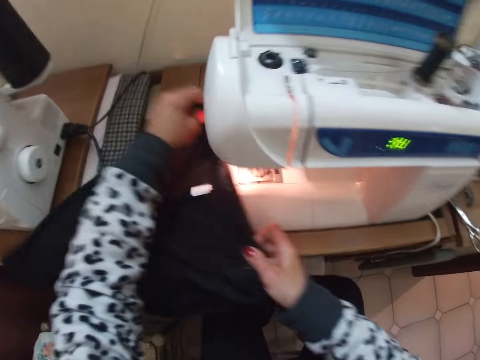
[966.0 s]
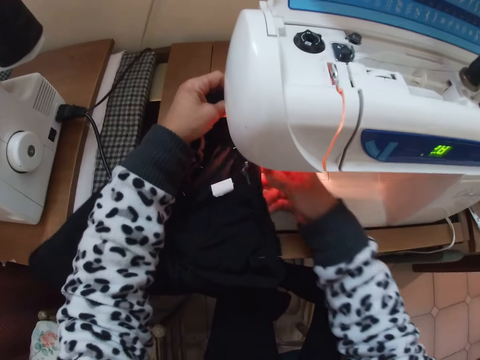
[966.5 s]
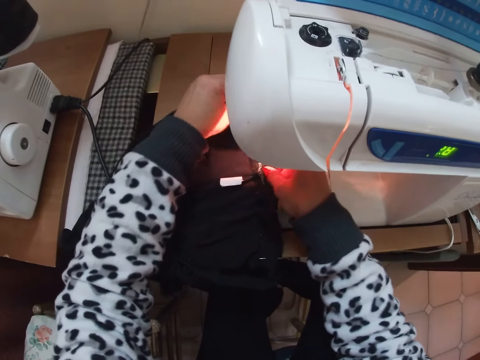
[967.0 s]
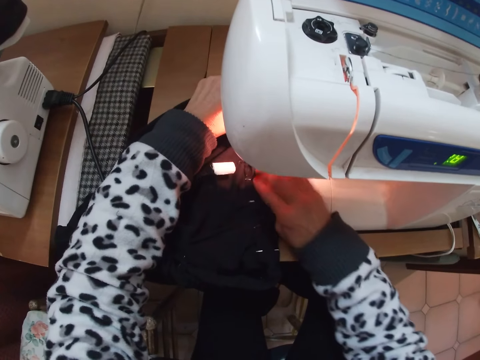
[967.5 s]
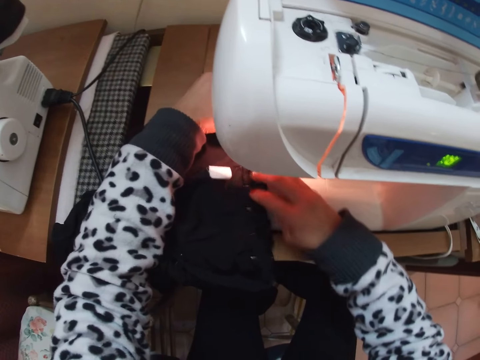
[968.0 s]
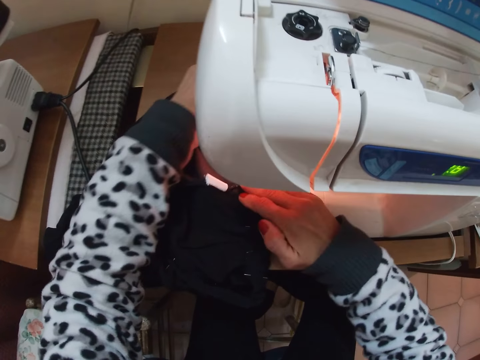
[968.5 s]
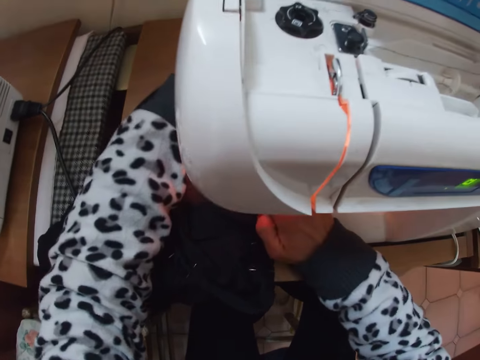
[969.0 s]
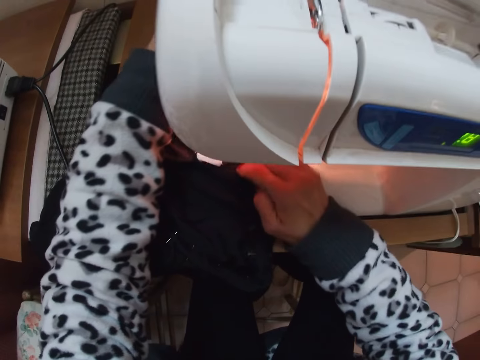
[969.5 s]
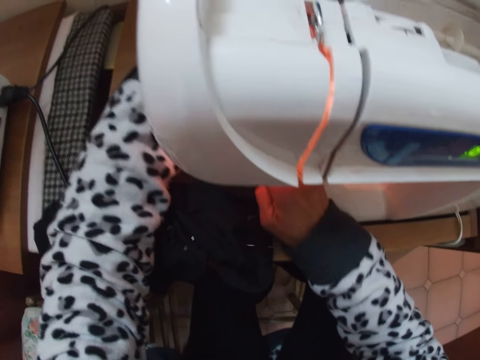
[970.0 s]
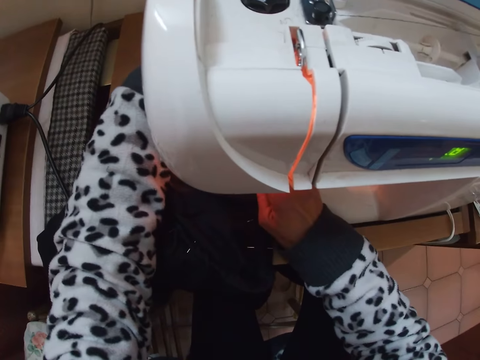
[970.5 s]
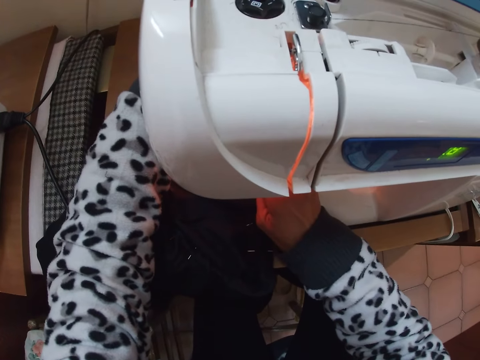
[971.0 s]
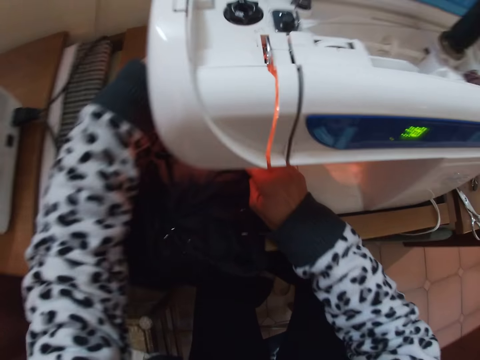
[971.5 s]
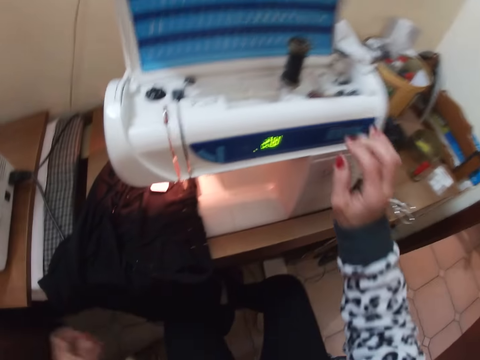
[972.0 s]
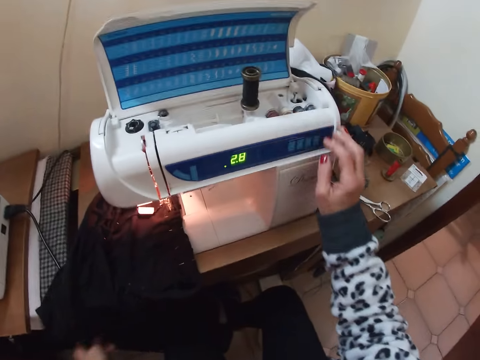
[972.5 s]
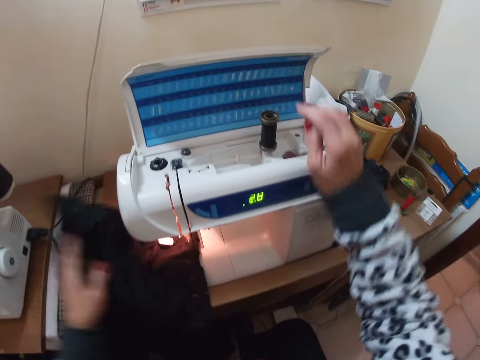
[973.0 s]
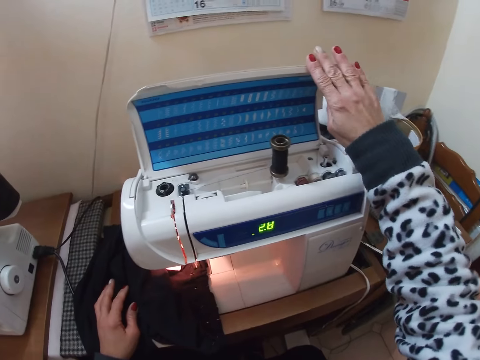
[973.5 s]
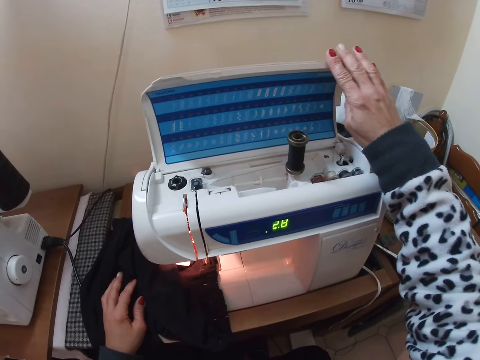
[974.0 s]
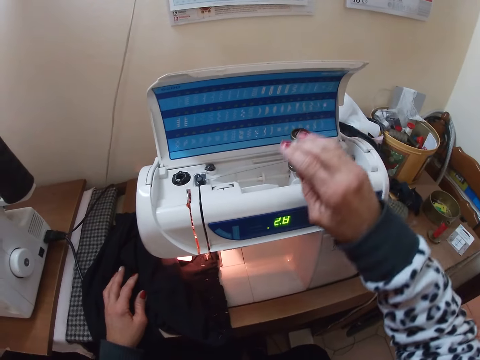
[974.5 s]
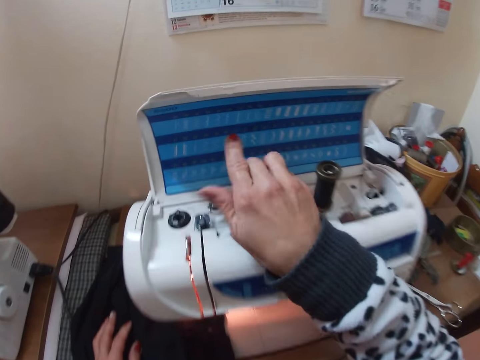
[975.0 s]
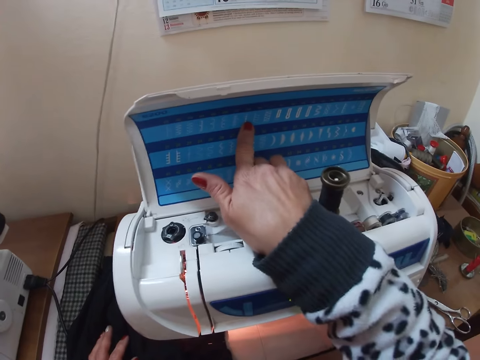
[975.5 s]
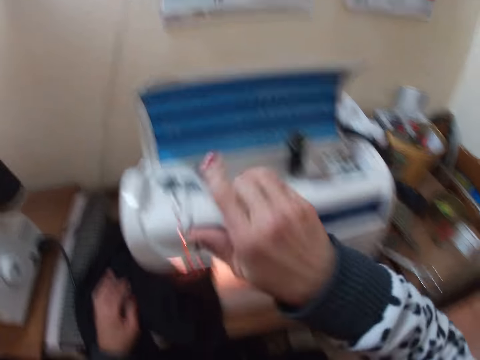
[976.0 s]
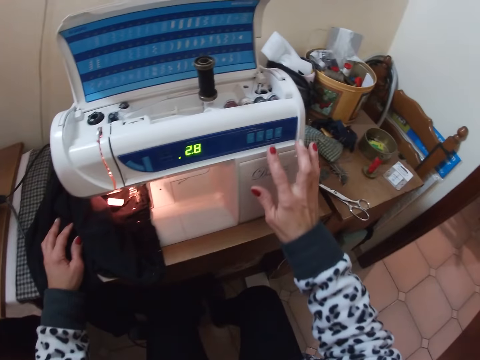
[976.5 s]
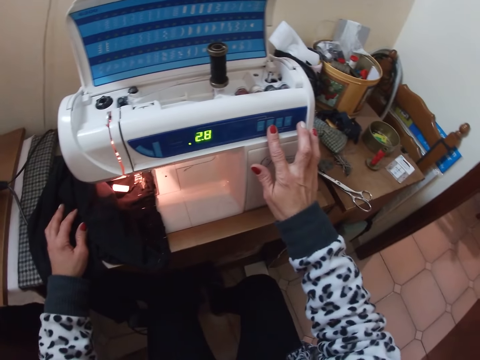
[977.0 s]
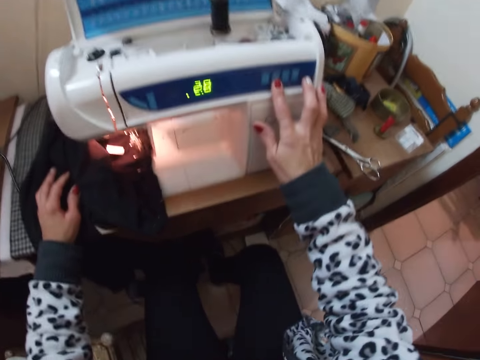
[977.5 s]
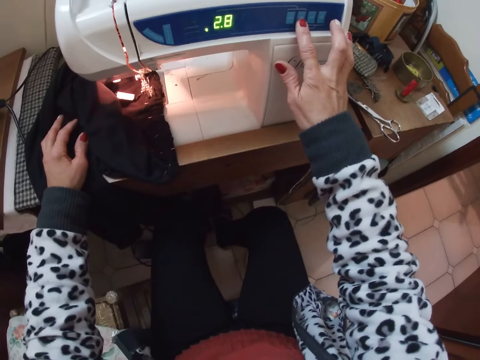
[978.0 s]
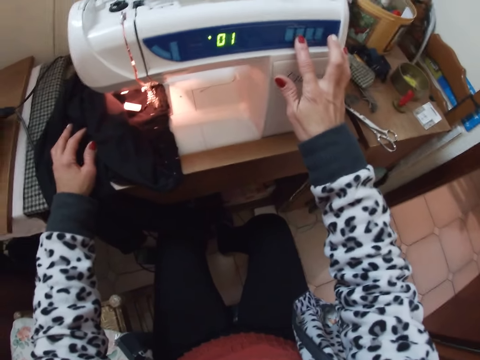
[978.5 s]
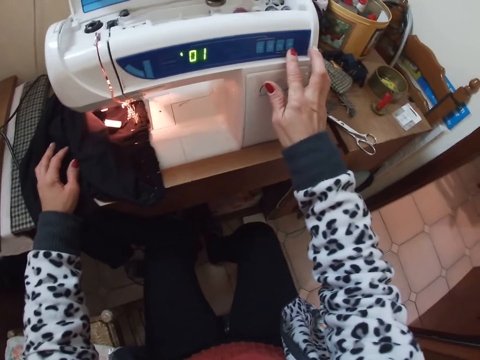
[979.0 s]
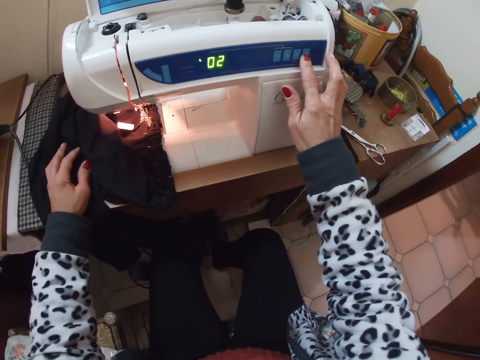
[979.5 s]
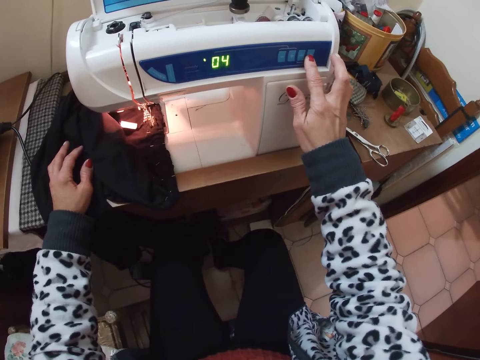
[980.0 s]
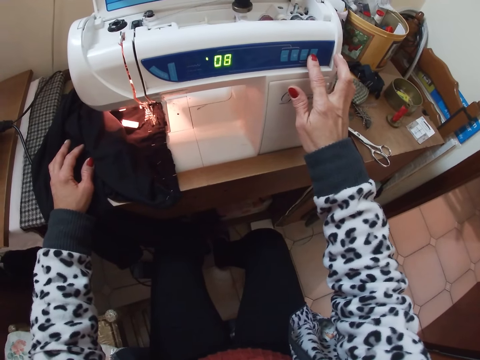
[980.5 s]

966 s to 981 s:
The camera wearer puts the garment on the sewing machine. They align the garment. They remove hands from the garment. They turn on the sewing machine. They touch the sewing machine. They lift the garment, put the garment on the sewing machine, and touch the sewing machine. They set the sewing machine.

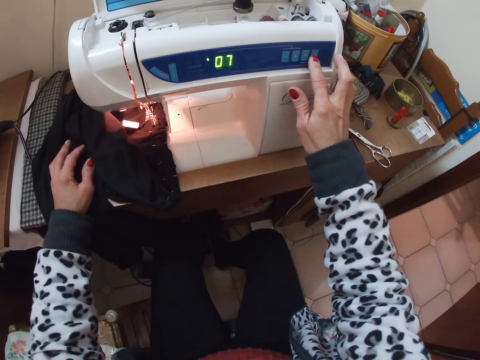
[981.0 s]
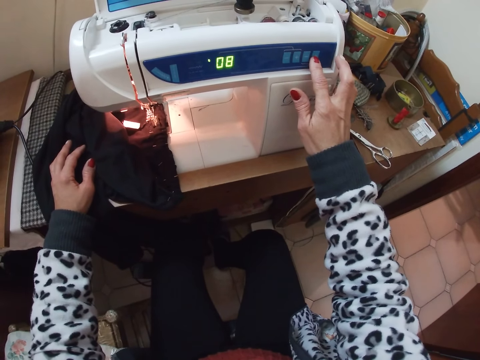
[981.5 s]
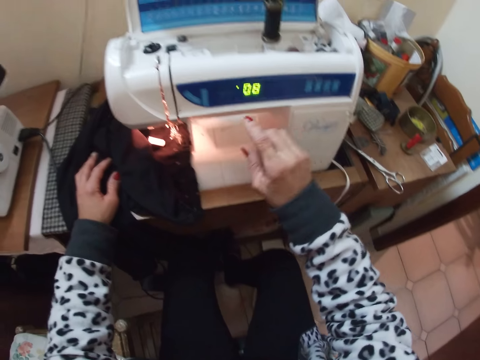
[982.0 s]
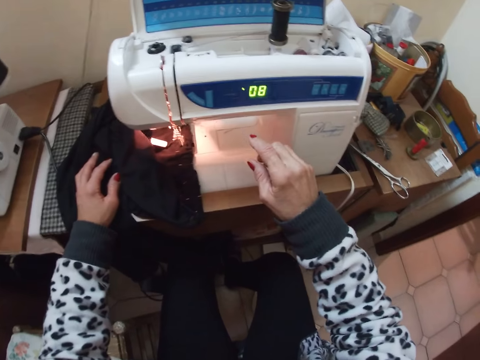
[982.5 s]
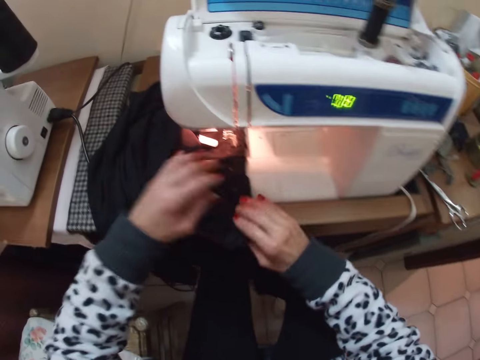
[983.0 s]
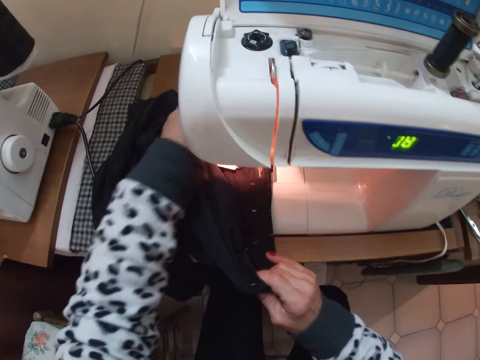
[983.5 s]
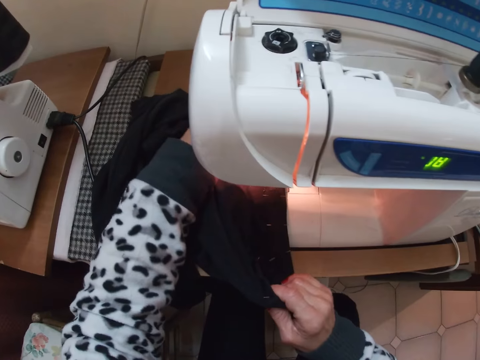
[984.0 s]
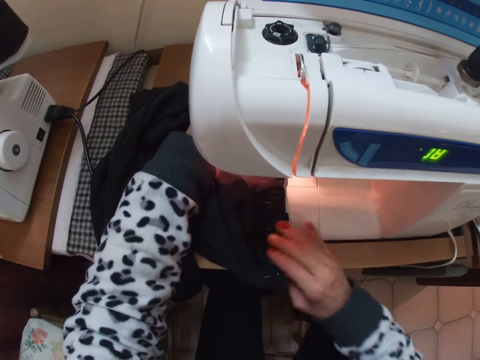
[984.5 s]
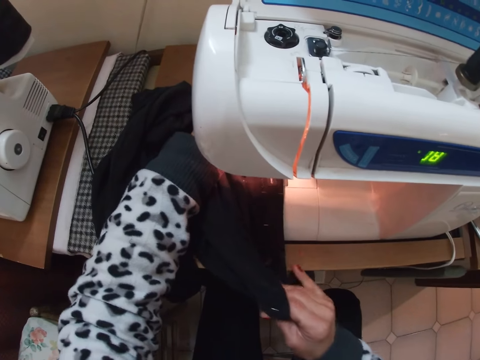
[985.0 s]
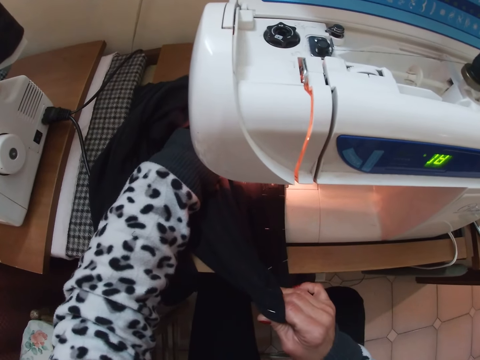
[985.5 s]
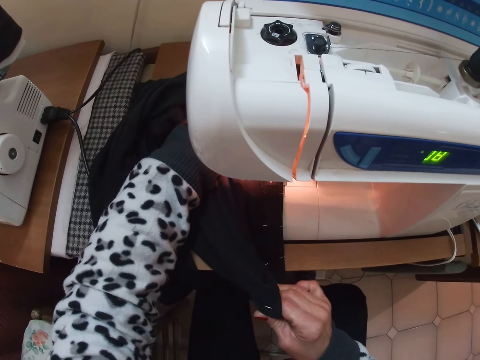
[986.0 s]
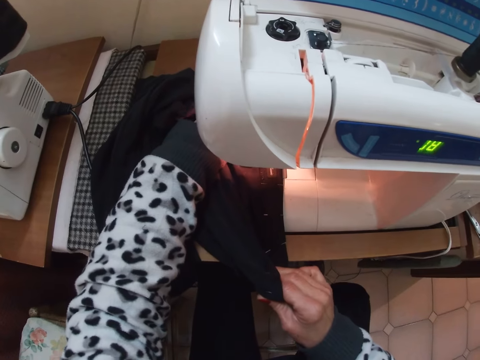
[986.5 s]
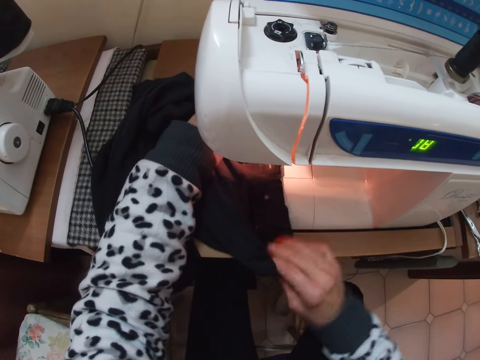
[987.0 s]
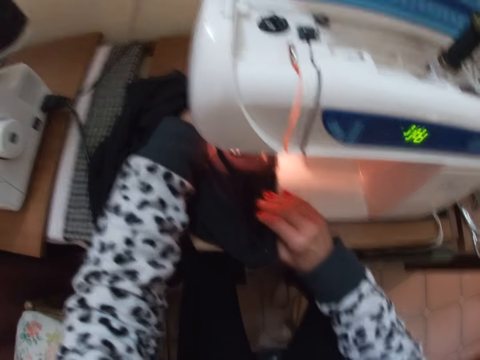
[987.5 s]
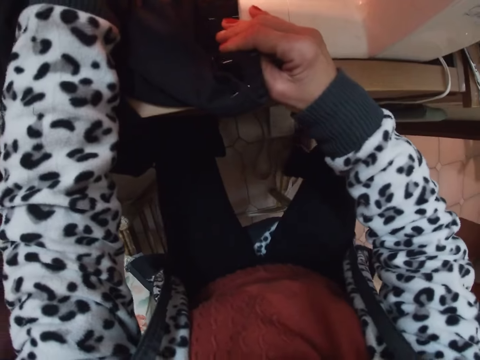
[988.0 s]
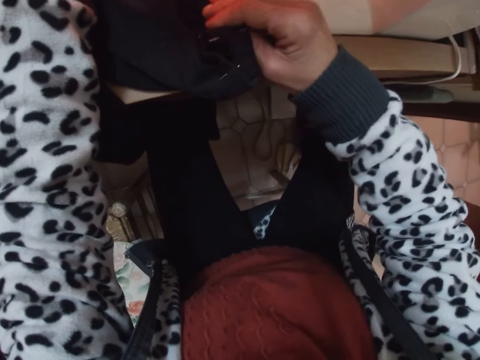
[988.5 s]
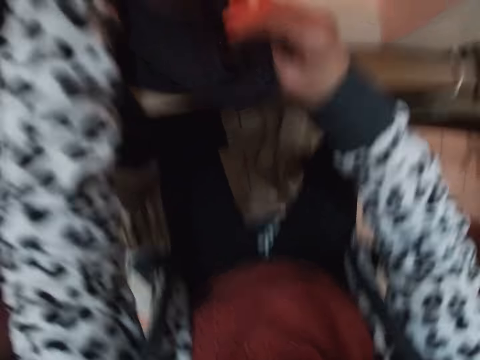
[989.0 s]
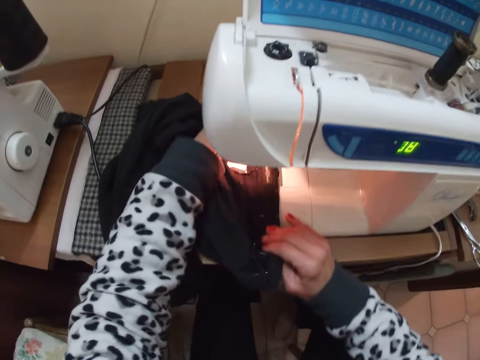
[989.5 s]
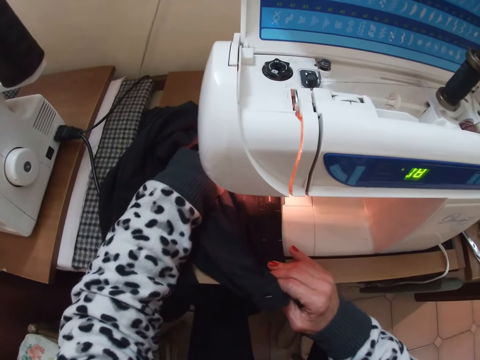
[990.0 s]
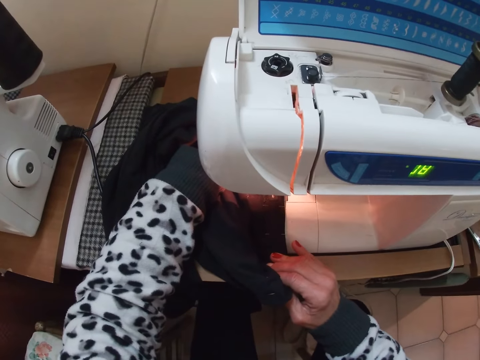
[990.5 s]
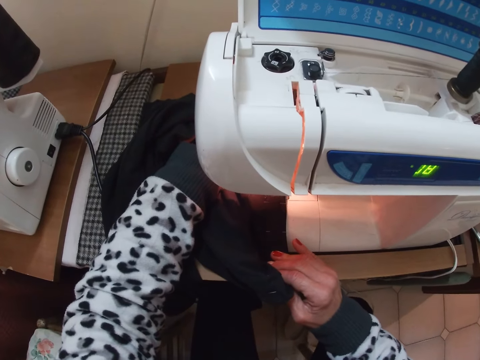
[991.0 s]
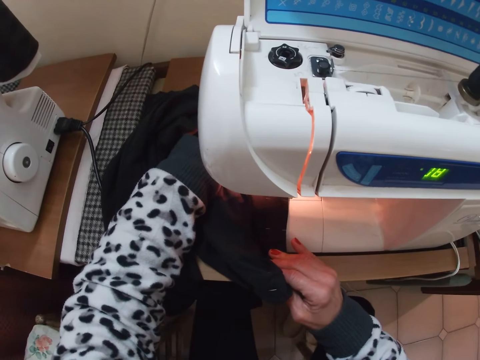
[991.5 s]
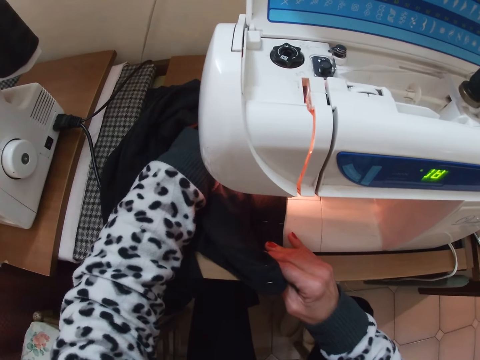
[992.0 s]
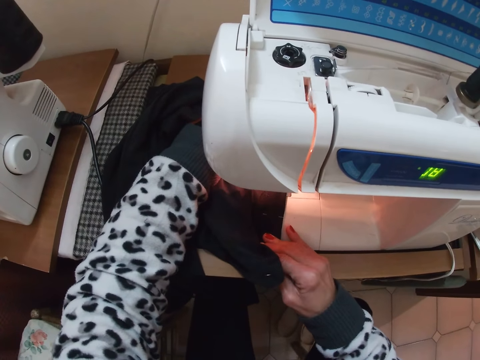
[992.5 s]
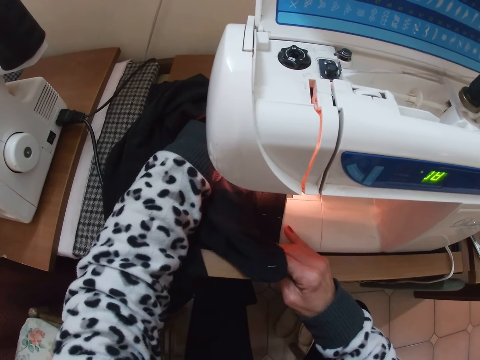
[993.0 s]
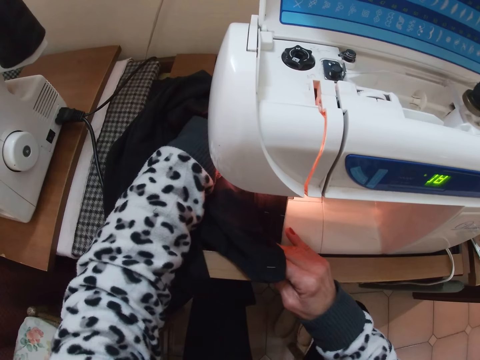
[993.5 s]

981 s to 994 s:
The camera wearer removes a hand from the garment. They hold the garment. They move a hand along the garment. They sew the material. They pull the garment. They hold the garment. They pull something with the leg. They stitch the garment. They remove a hand from the garment.
